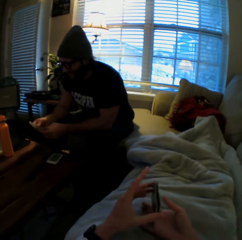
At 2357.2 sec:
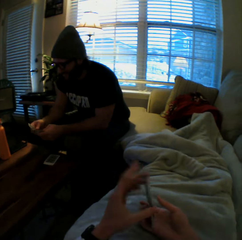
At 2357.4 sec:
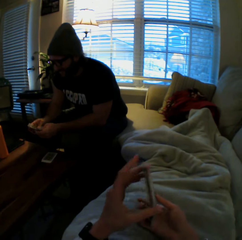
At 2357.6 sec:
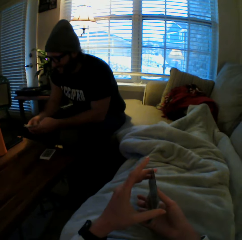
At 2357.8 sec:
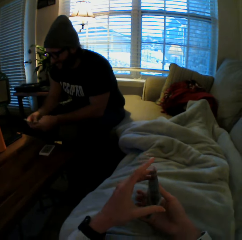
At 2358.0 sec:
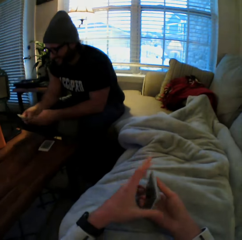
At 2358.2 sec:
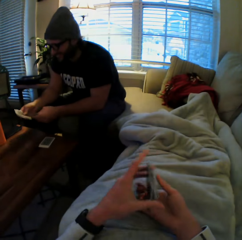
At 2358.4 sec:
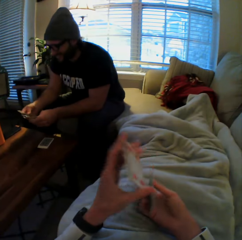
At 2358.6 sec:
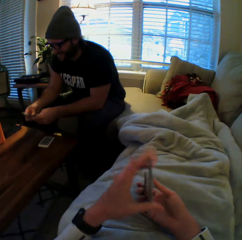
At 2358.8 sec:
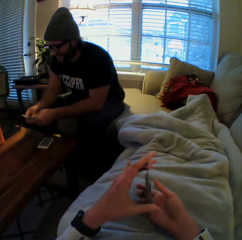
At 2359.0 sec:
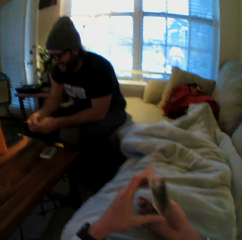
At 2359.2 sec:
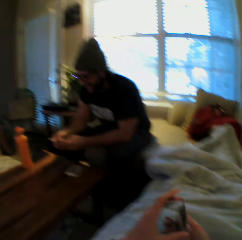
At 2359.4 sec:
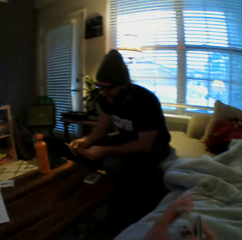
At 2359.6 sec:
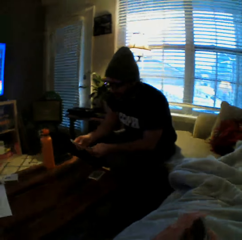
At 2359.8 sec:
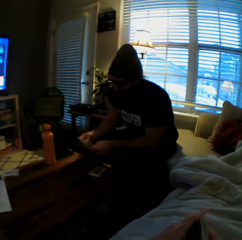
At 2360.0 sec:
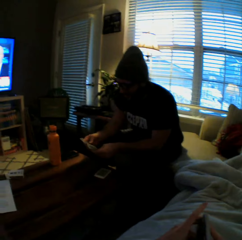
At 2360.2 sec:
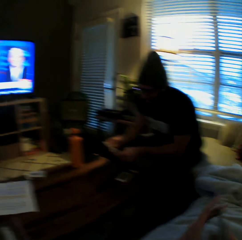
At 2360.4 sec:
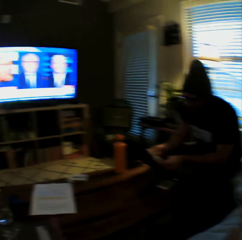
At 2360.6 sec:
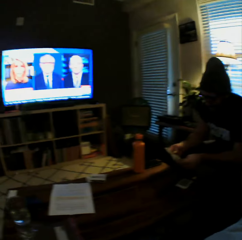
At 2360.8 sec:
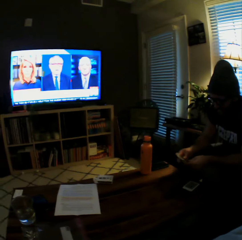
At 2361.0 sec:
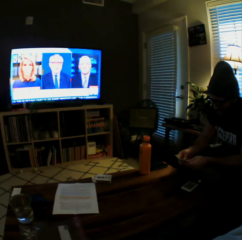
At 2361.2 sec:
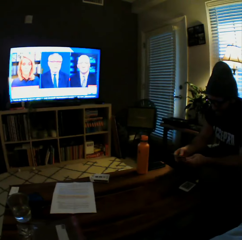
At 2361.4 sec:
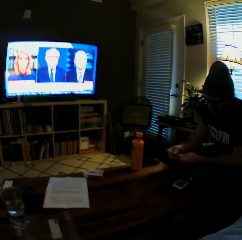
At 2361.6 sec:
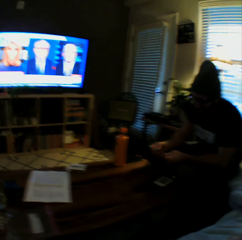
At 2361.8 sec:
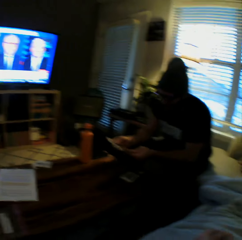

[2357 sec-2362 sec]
The man shuffles the cards in both his hands.

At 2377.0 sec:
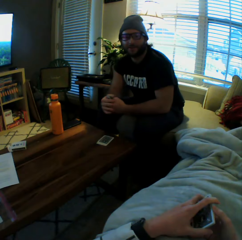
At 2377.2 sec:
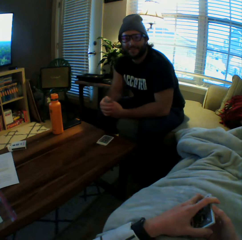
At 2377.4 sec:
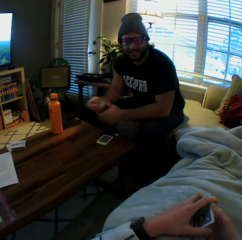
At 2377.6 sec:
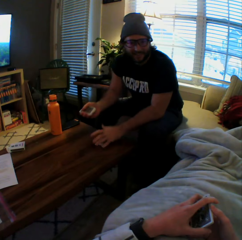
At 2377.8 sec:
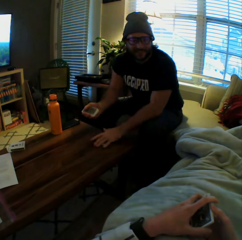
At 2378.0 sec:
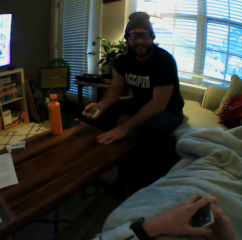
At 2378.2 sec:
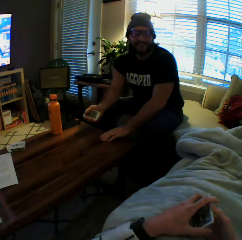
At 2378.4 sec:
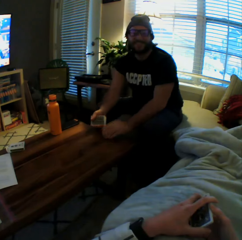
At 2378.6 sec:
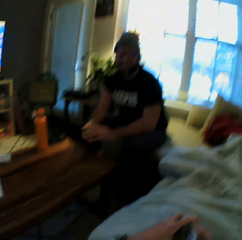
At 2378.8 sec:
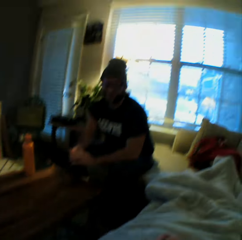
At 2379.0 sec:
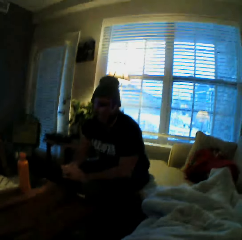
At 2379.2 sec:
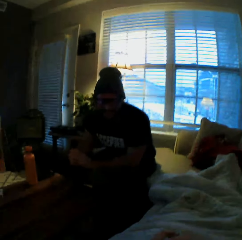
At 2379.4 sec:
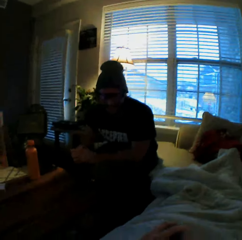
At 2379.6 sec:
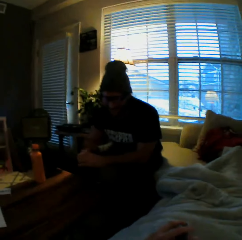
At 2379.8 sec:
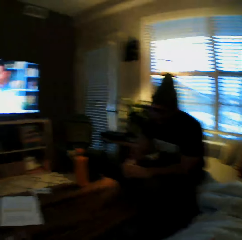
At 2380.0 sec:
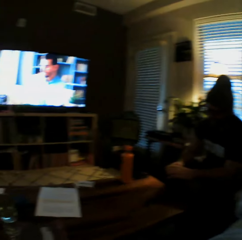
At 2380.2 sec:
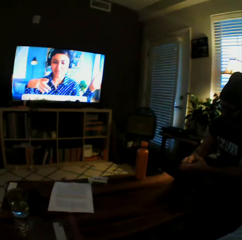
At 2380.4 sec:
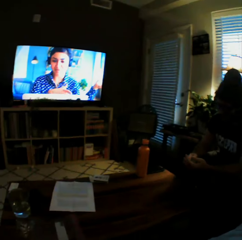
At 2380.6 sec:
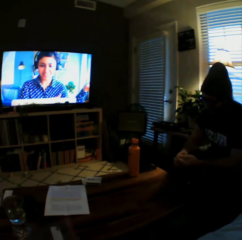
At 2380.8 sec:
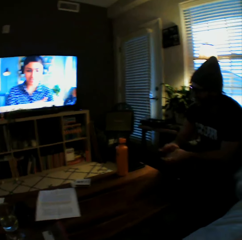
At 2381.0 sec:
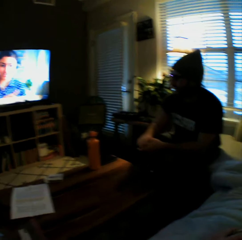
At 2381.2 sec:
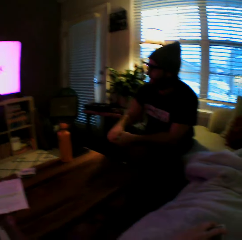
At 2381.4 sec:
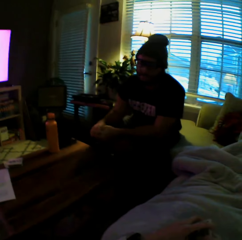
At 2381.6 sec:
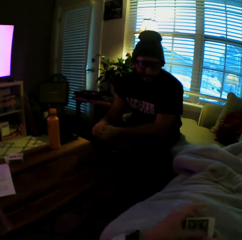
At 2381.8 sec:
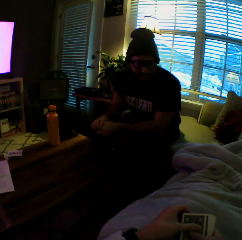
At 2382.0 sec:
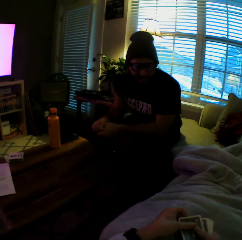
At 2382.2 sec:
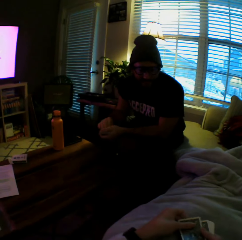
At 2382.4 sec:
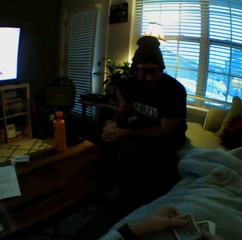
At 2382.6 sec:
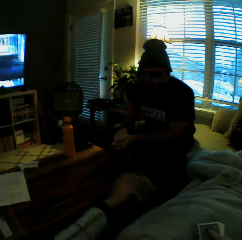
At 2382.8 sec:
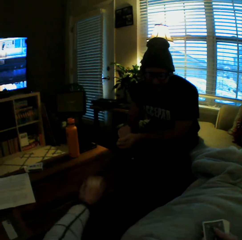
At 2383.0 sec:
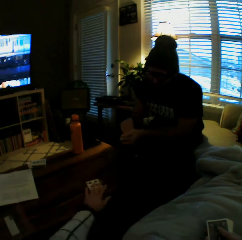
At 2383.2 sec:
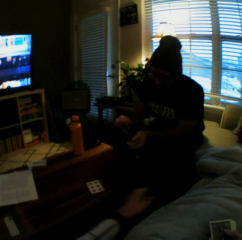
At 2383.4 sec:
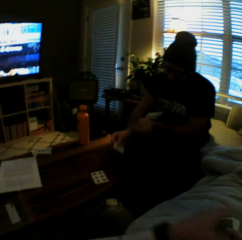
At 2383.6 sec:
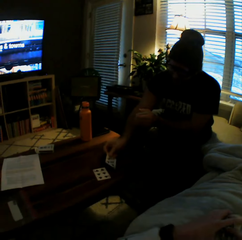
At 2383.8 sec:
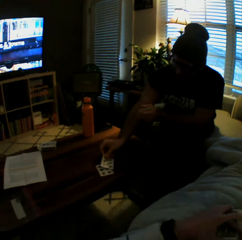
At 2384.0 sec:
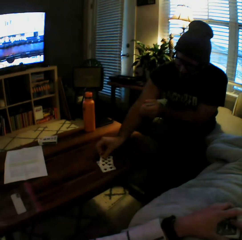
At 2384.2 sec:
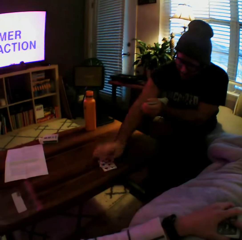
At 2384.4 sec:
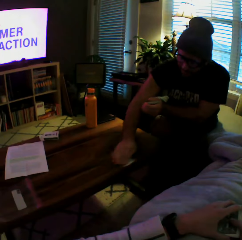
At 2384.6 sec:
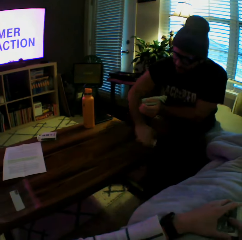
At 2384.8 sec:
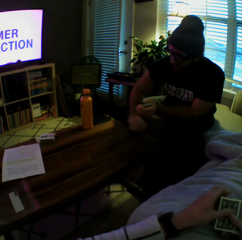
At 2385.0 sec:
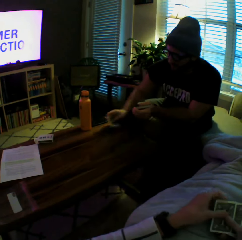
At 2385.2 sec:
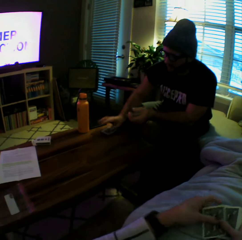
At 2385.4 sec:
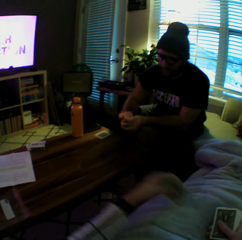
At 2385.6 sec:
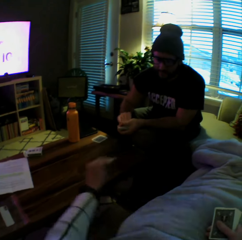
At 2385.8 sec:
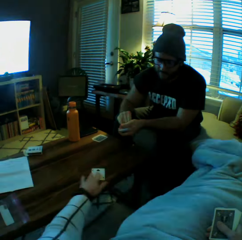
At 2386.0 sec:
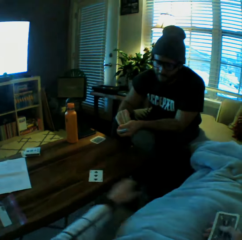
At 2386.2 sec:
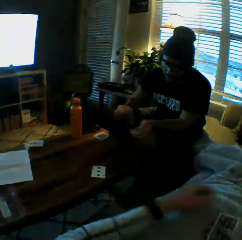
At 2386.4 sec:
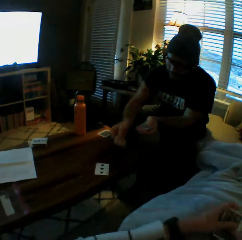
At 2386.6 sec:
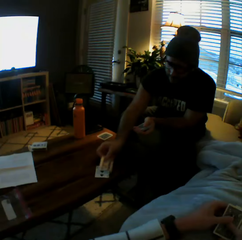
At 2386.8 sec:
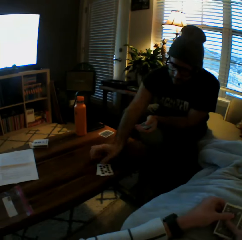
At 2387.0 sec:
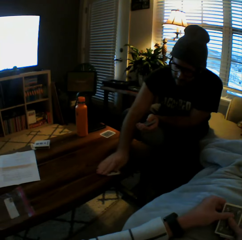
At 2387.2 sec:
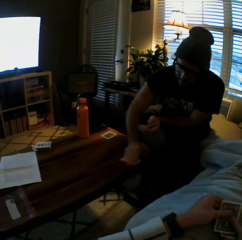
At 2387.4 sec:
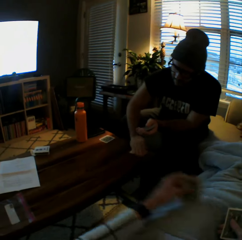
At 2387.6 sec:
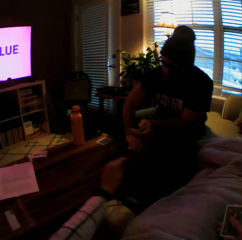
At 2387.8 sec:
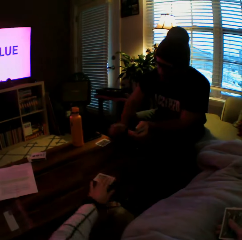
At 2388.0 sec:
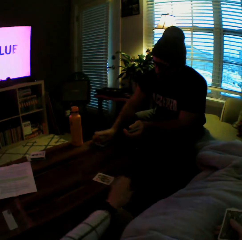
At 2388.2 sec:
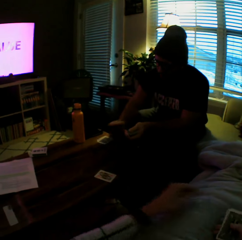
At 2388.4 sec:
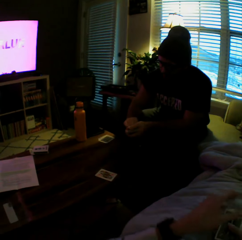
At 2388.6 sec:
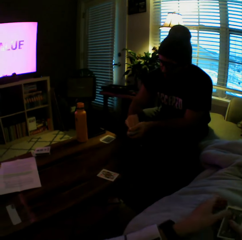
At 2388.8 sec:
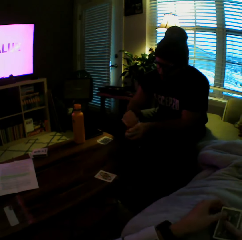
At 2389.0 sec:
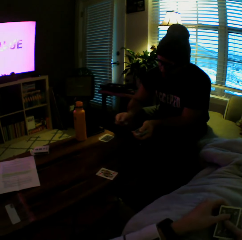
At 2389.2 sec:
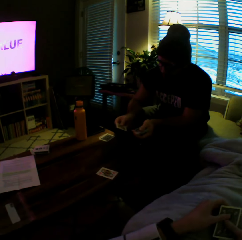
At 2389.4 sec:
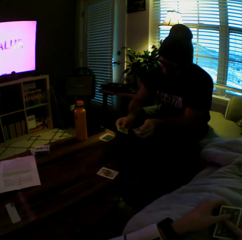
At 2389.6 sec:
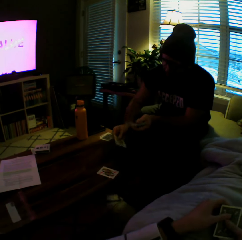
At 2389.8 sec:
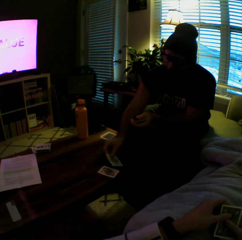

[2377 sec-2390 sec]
The man picks some cards from the table with his right hand. The camera wearer plays another card on the table with her left hand. The man plays another card on the table with his left hand, picks the cards from the table with his left hand, and drops the cards on the table with his left hand. The camera wearer plays another card on the table with her left hand. The man plays another card on the table with his left hand and picks cards from the table with his left hand. The camera wearer plays another card on the table with her left hand. The man drops the cards on the table with his left hand.

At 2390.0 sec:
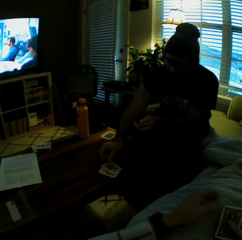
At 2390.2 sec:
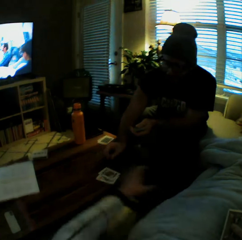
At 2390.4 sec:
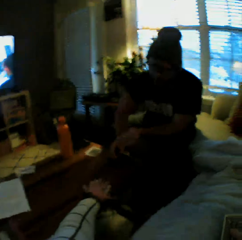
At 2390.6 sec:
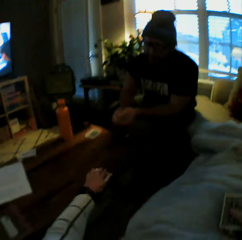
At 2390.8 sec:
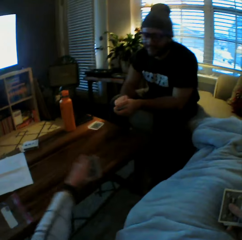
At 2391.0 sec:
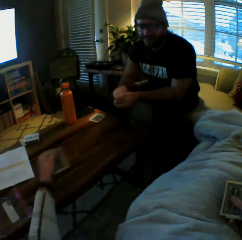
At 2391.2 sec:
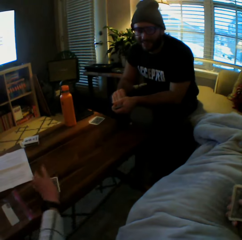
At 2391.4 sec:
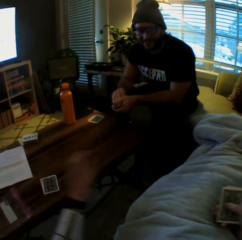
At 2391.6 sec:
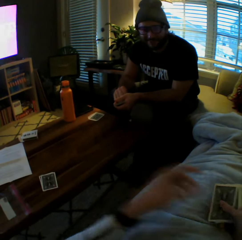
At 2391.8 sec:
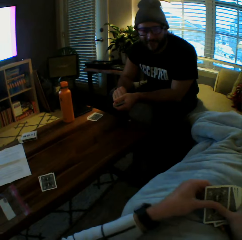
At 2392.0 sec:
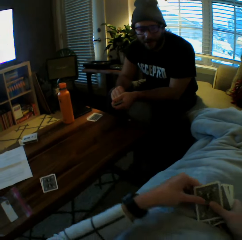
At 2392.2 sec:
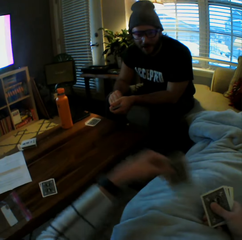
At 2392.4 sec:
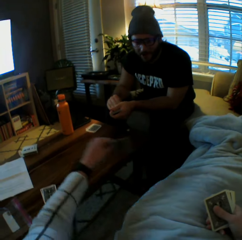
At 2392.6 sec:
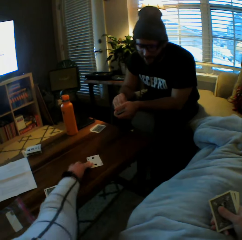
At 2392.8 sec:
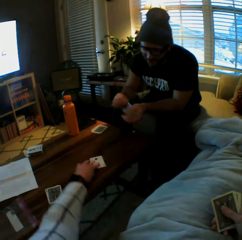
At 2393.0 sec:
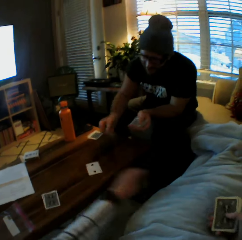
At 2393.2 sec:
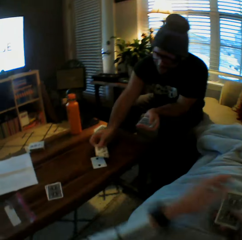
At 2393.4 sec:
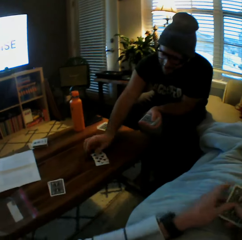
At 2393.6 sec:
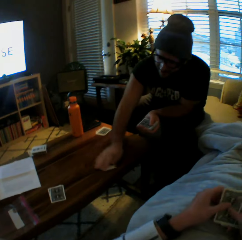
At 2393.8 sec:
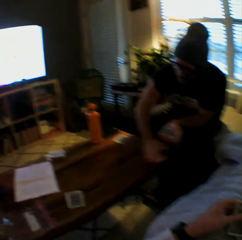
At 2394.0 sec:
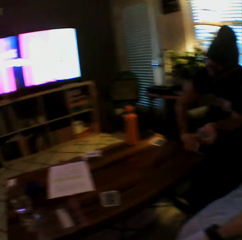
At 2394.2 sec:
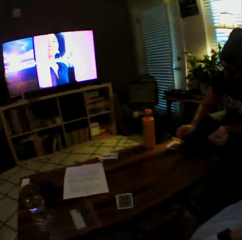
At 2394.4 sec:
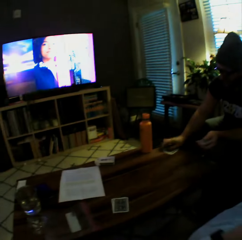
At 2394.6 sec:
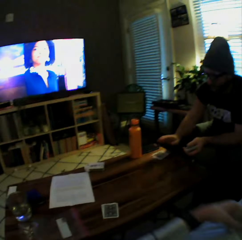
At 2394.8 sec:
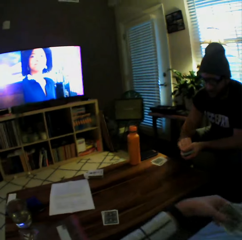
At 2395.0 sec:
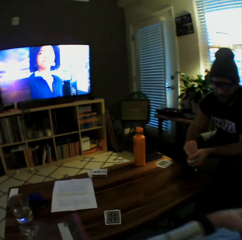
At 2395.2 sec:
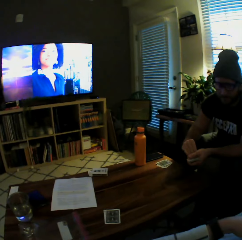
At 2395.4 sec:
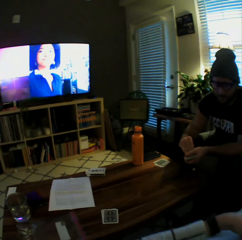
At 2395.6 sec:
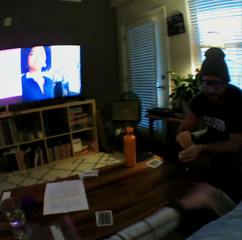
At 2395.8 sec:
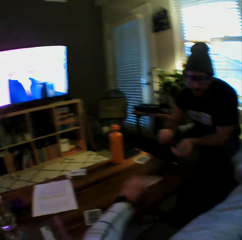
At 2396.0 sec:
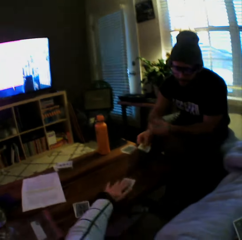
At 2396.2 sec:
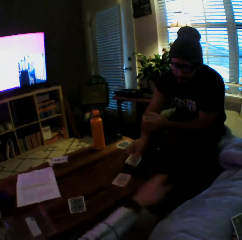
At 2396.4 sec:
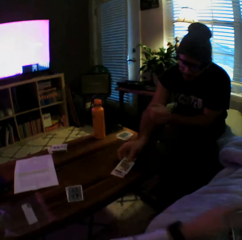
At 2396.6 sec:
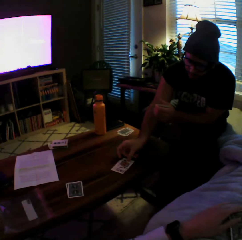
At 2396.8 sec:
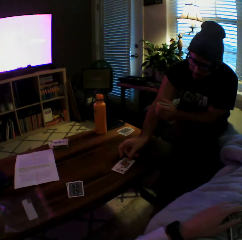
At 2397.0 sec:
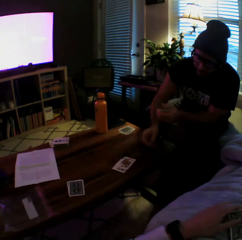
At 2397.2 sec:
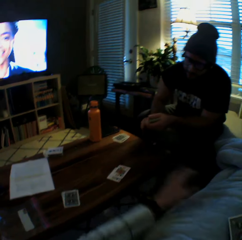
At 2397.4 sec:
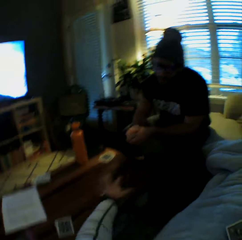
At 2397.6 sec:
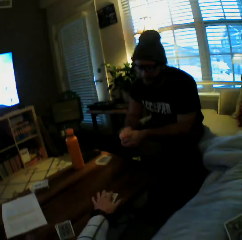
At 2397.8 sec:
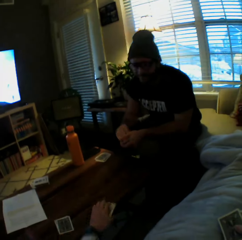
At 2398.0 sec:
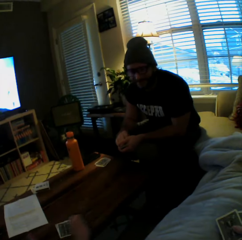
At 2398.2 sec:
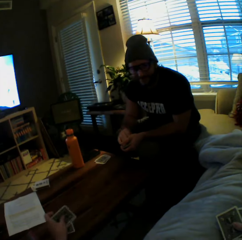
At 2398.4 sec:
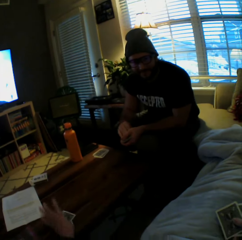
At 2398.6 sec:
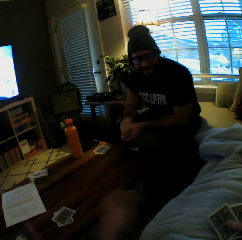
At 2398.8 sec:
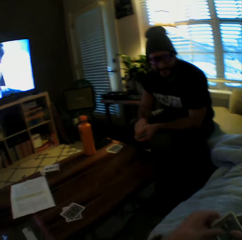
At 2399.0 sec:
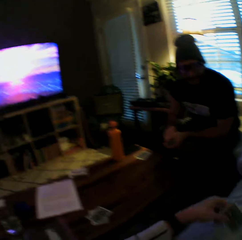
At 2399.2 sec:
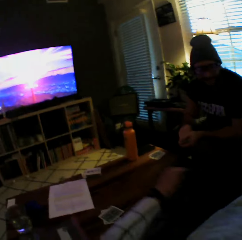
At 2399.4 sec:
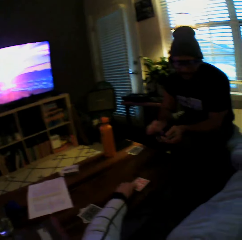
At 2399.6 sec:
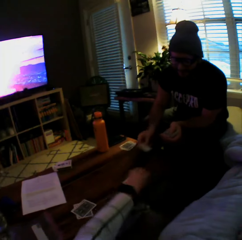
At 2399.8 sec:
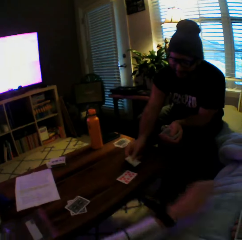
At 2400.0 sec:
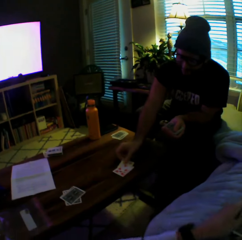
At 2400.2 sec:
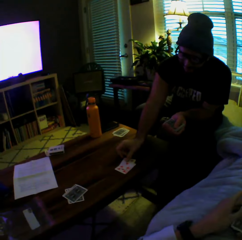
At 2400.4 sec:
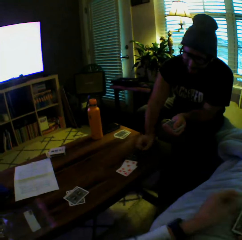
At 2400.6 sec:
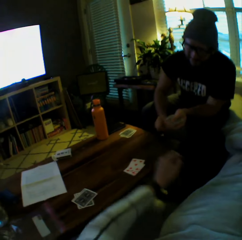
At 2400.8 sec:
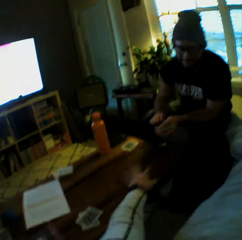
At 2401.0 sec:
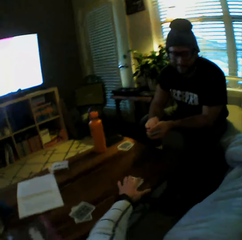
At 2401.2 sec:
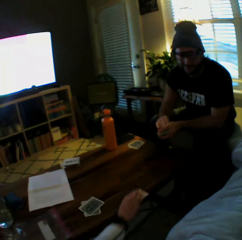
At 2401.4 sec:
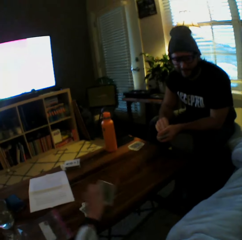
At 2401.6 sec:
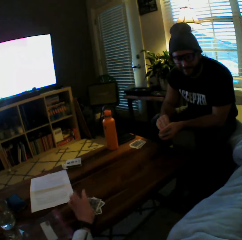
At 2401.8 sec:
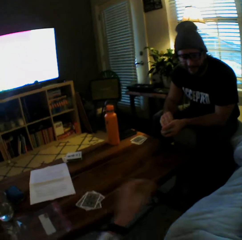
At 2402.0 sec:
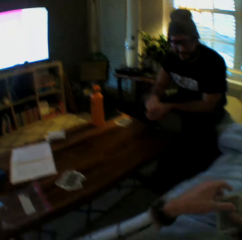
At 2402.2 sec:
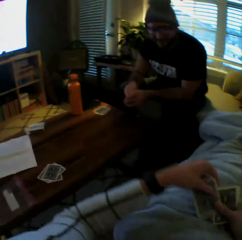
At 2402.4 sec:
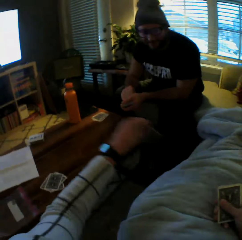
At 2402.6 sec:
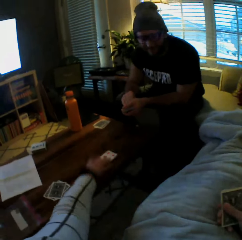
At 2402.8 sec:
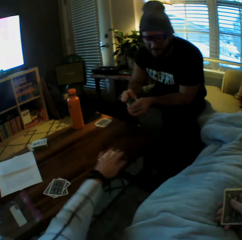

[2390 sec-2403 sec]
The man plays another card on the table with his left hand. The camera wearer picks the cards from the table with her left hand. She drops the cards on the table with her left hand. She plays another card on the table with her left hand. The man plays another card on the table with his left hand, picks cards from the table with his left hand, and drops the cards on the table with his left hand. The camera wearer plays another card on the table with her left hand. The man plays another card on the table with his left hand. The camera wearer picks the cards from the table with her left hand. She drops the cards on the table with her left hand. She plays another card on the table with her left hand. The man plays another card on the table with his left hand. The camera wearer picks the cards from the table with her left hand. She drops the cards on the table with her left hand.
